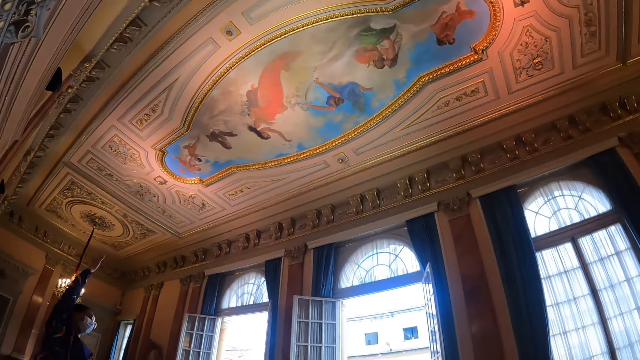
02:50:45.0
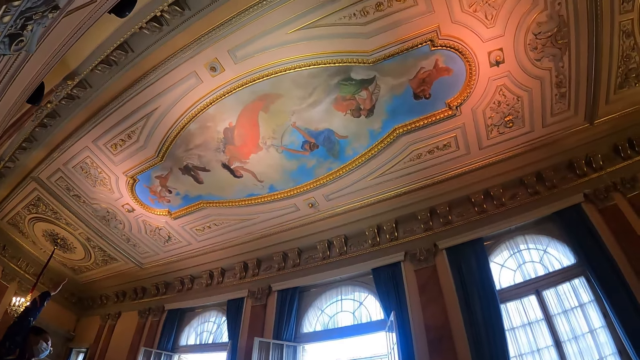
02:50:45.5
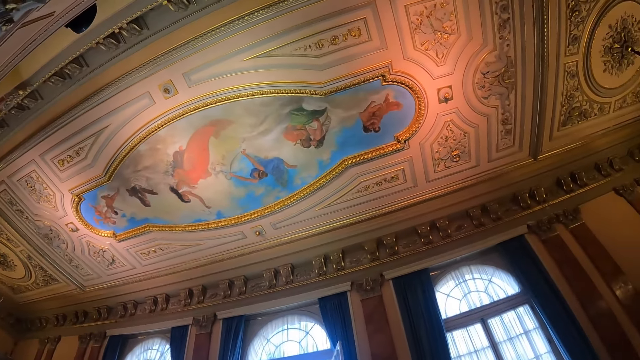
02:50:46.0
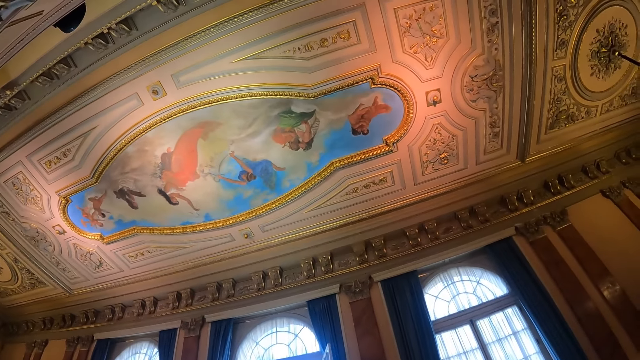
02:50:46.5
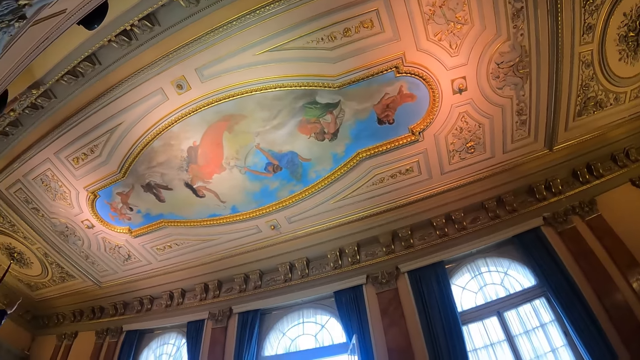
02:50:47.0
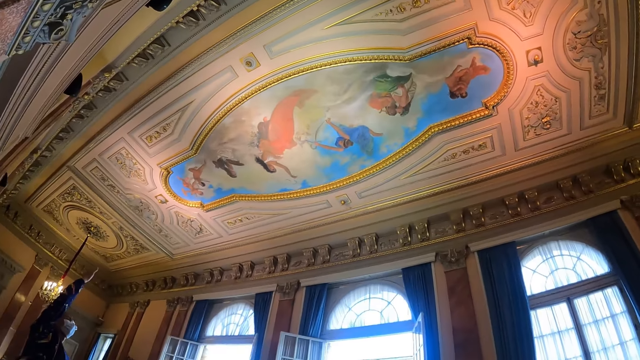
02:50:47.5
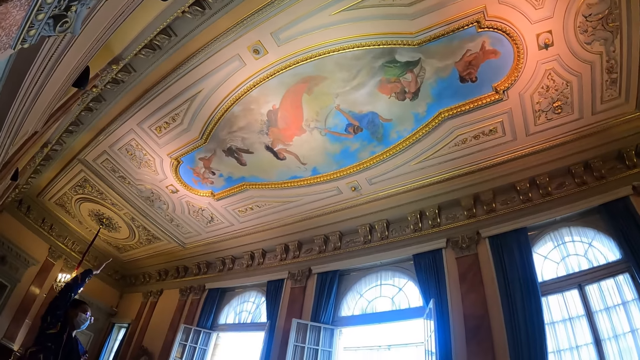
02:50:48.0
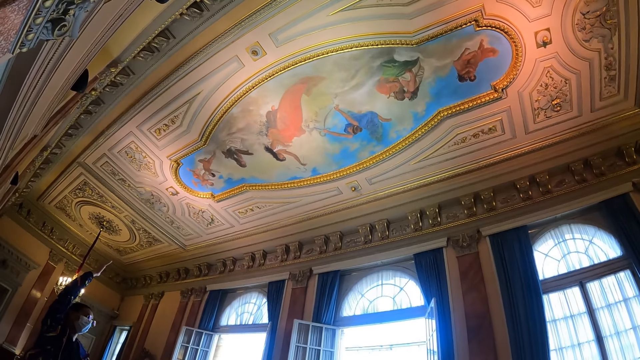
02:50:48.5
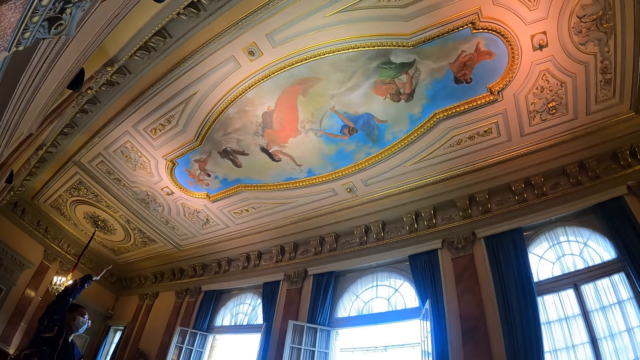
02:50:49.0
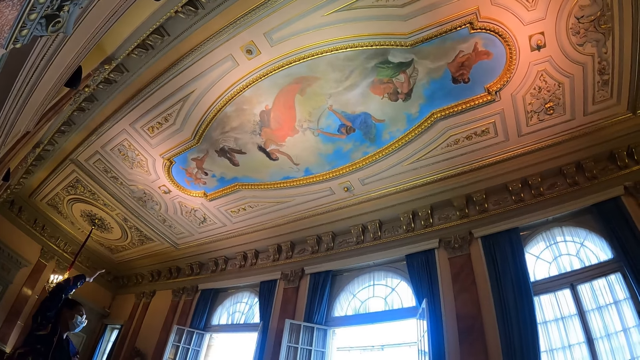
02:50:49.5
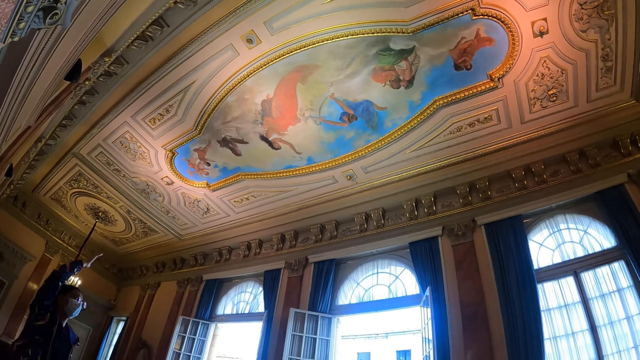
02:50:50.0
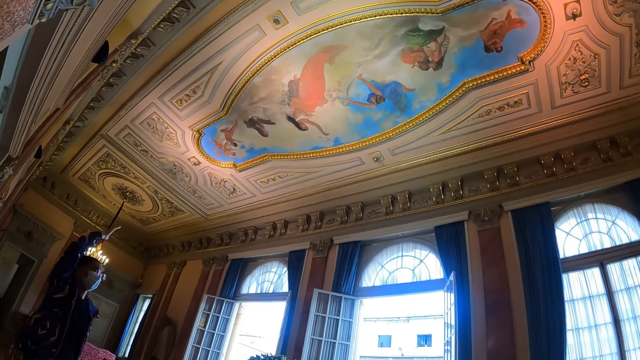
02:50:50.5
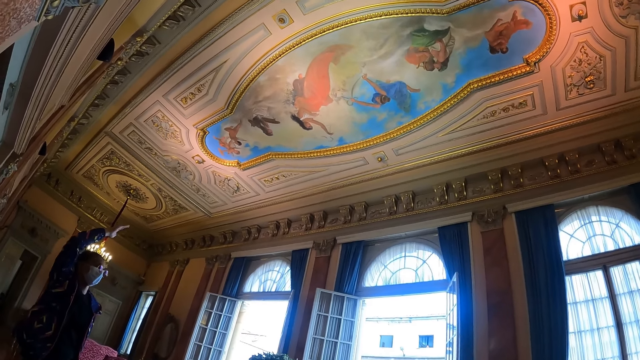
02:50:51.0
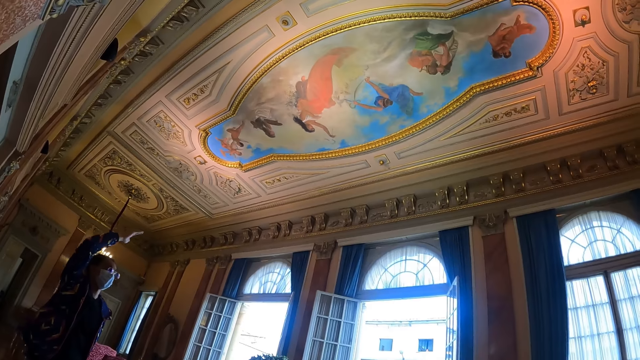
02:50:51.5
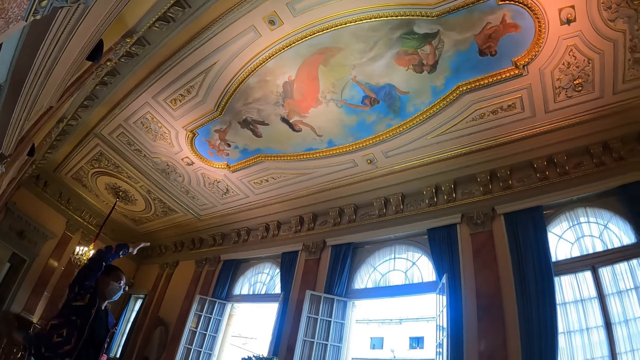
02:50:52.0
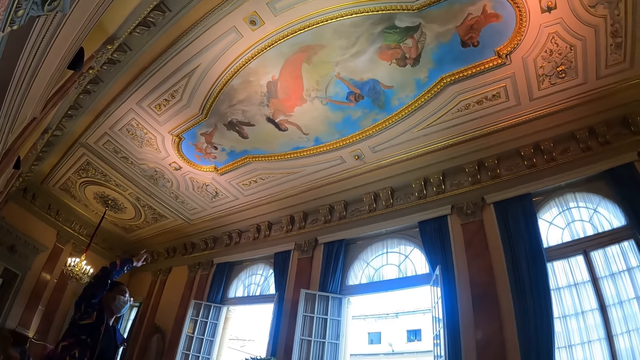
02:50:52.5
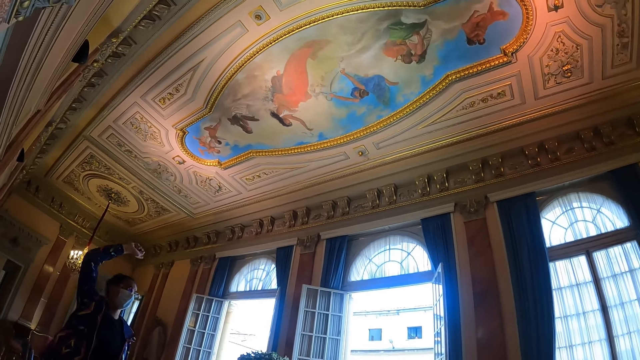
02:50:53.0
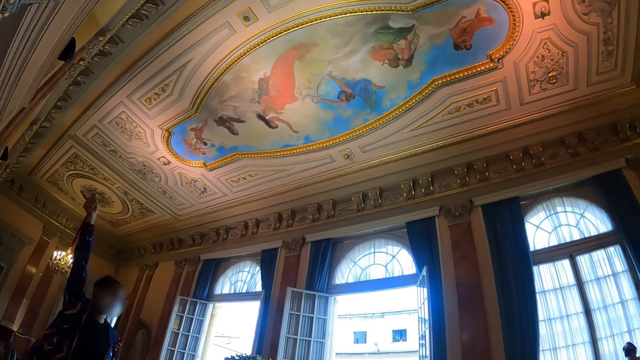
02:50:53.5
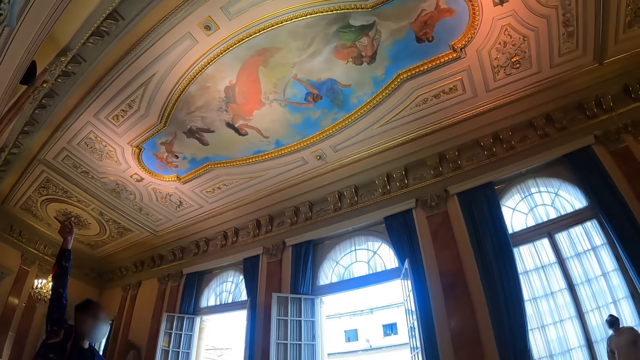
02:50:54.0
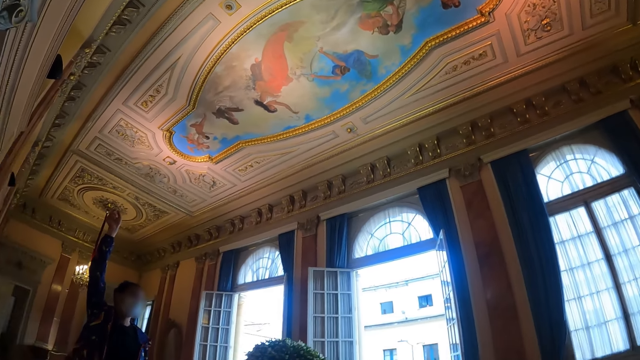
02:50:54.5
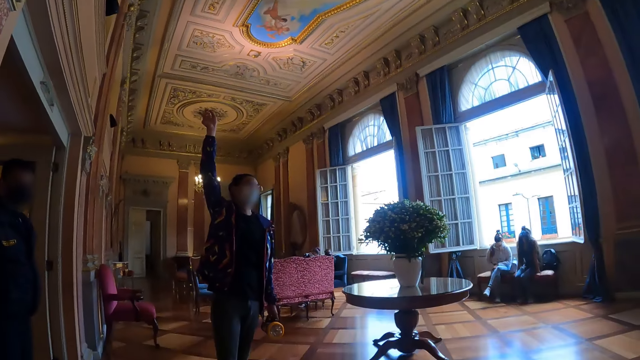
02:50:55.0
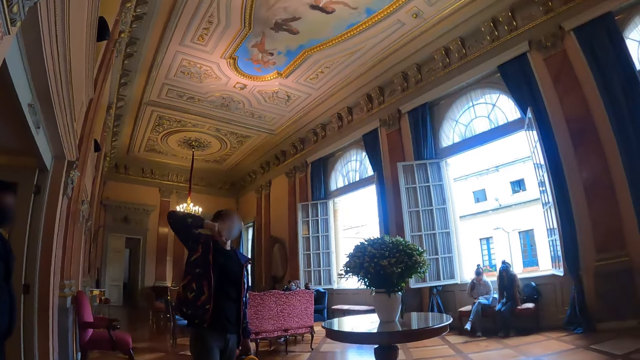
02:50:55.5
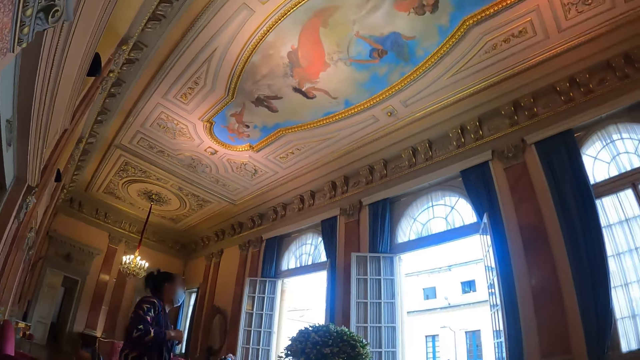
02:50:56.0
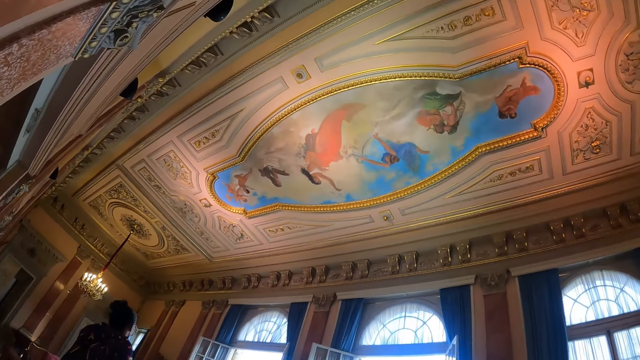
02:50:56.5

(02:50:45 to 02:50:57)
The camera wearer looks at the pictures at the top.

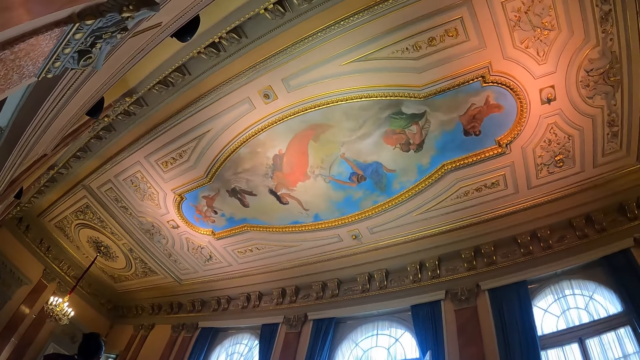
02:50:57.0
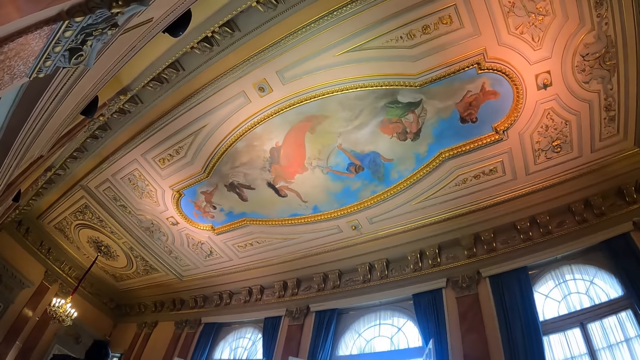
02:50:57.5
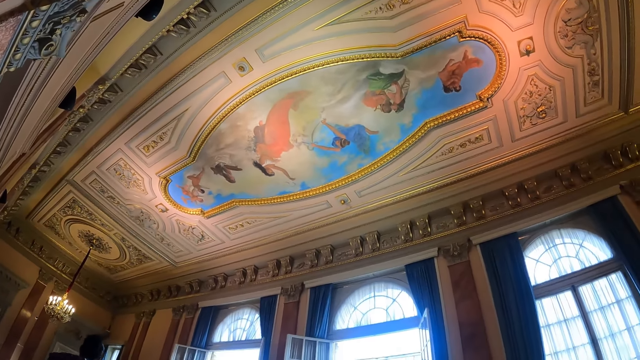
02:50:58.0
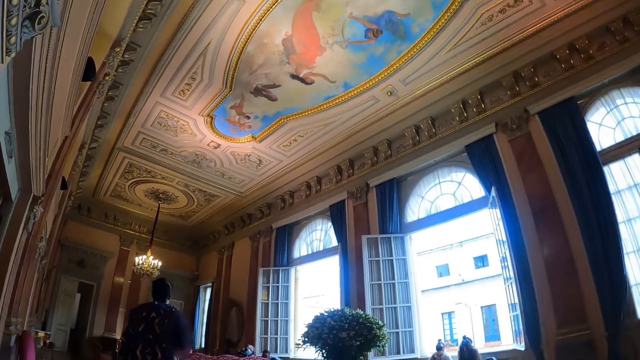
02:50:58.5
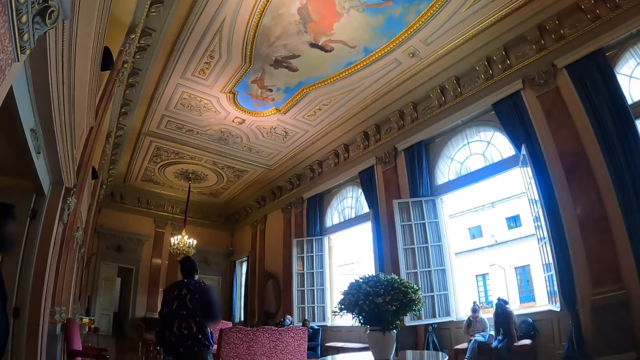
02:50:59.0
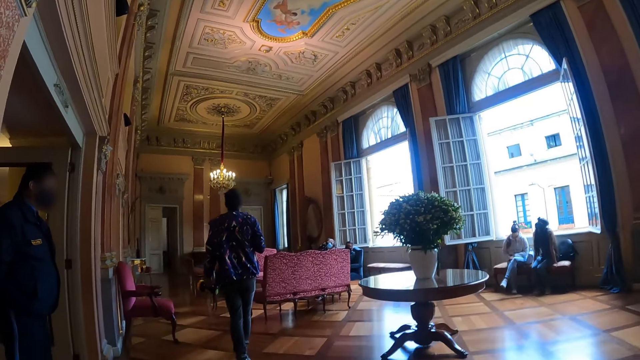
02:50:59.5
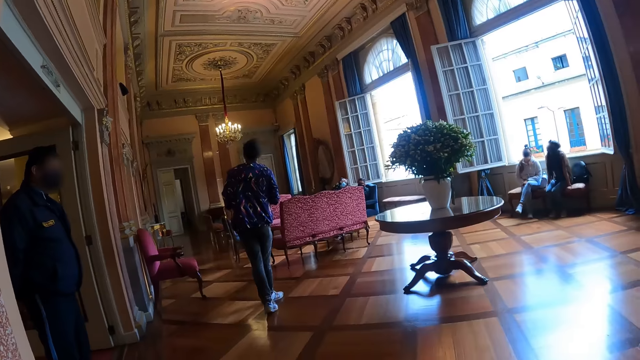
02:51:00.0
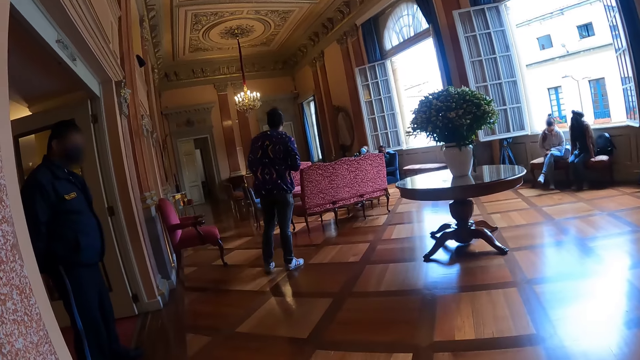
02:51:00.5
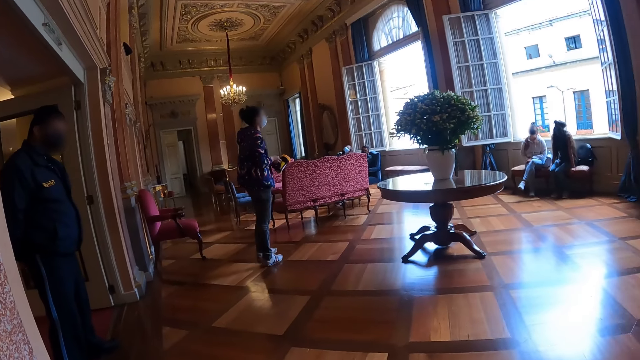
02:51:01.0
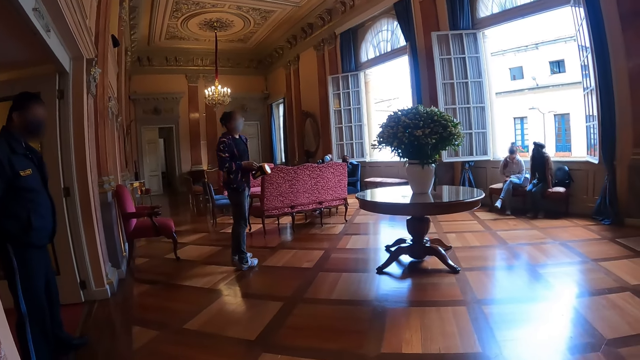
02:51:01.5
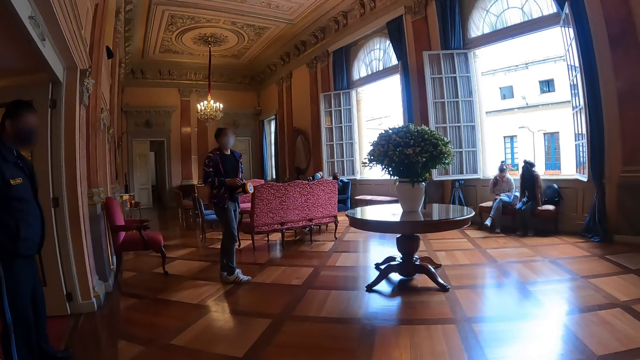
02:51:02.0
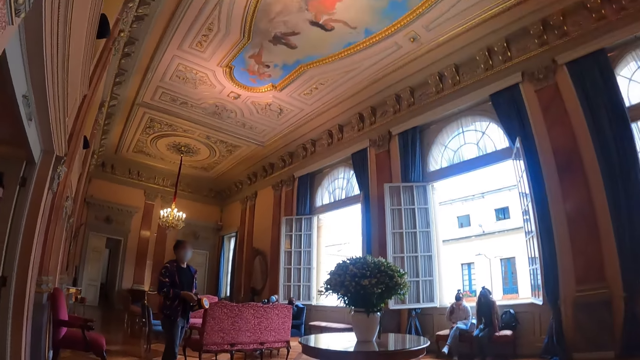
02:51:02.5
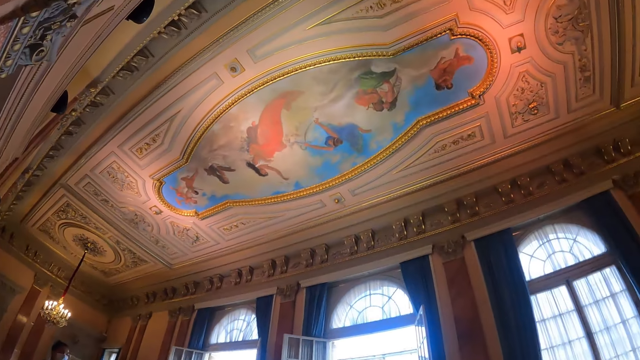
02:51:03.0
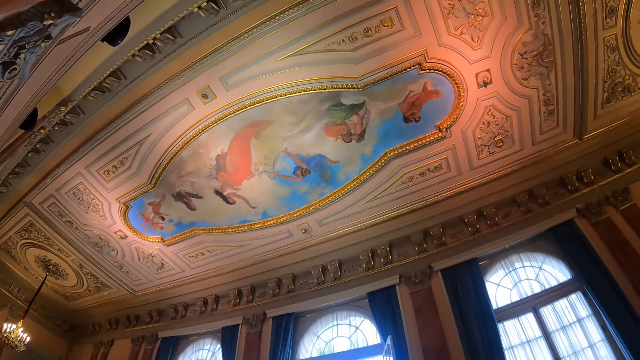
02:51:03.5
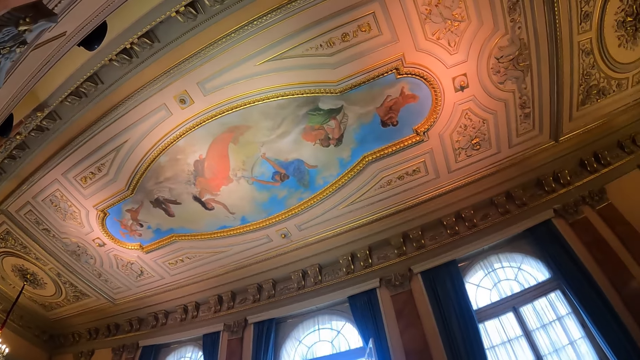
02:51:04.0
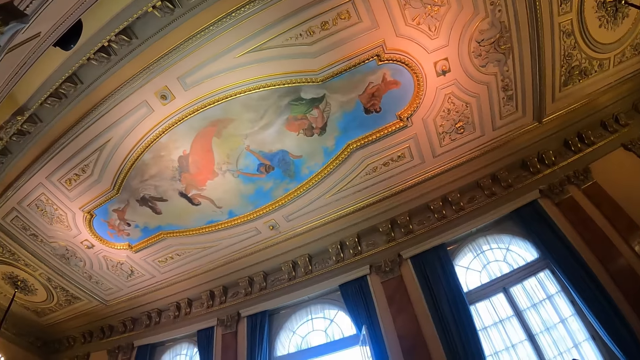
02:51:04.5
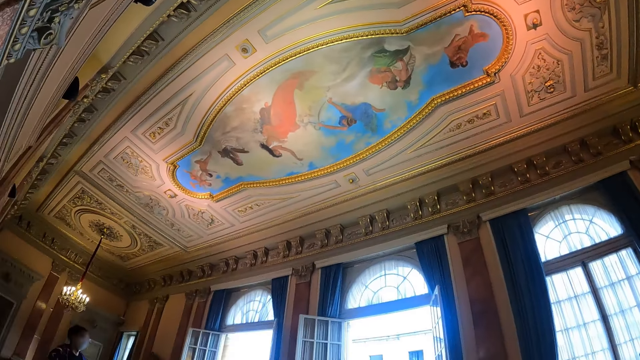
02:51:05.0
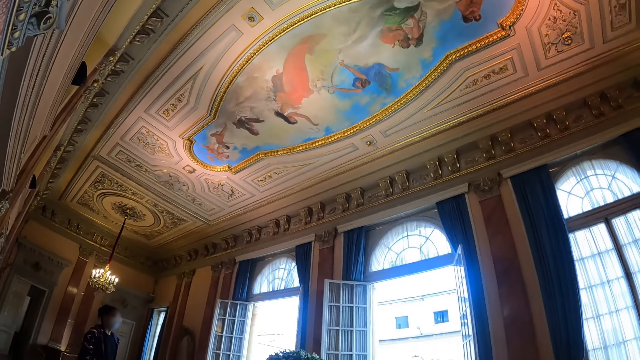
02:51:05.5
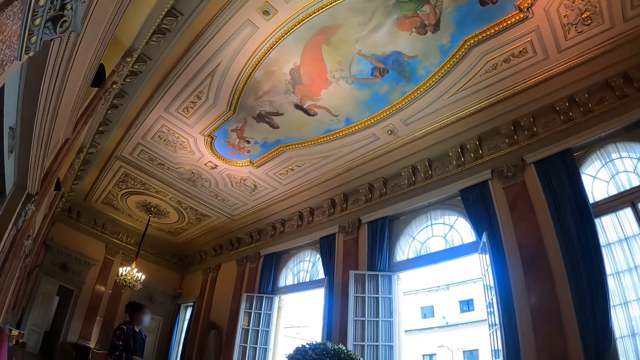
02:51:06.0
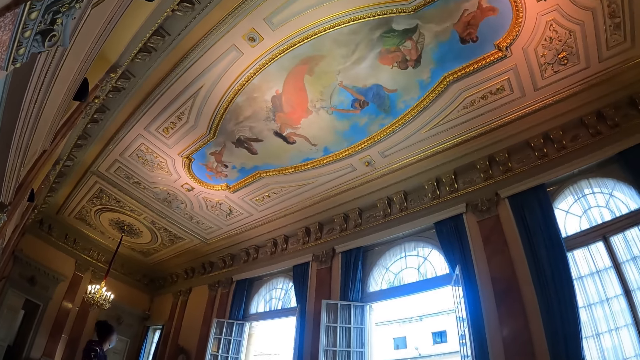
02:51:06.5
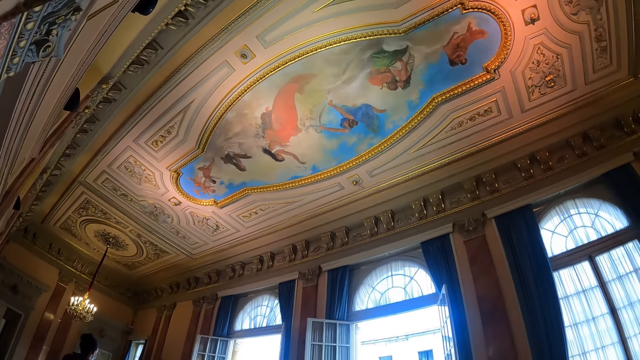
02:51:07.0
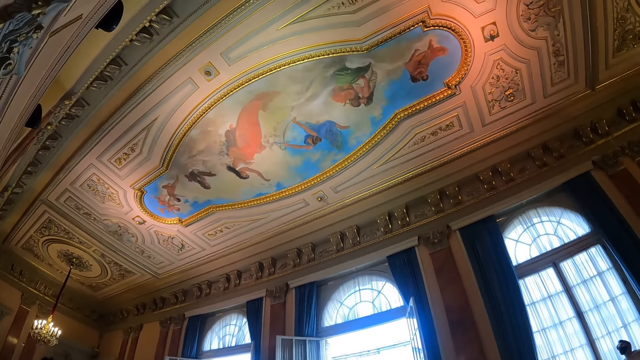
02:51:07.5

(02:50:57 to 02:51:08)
The camera wearer looks at a man. They look at the pictures at the top.
